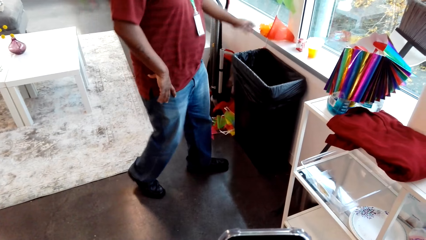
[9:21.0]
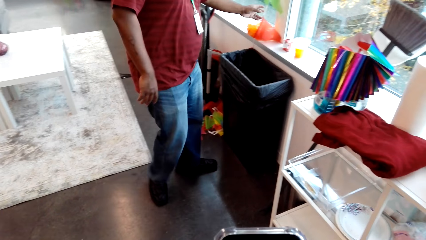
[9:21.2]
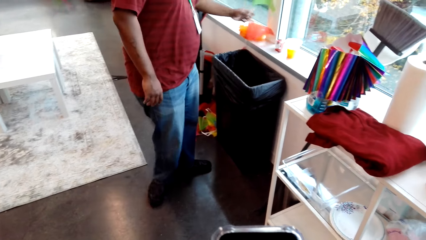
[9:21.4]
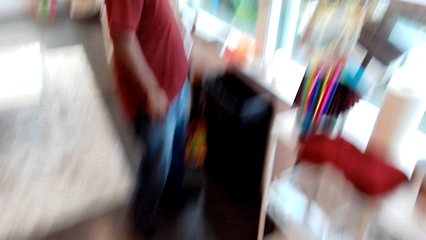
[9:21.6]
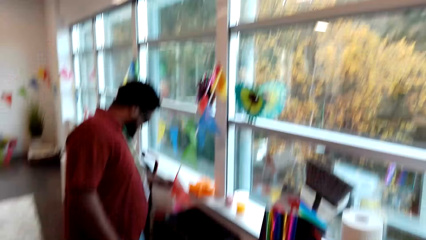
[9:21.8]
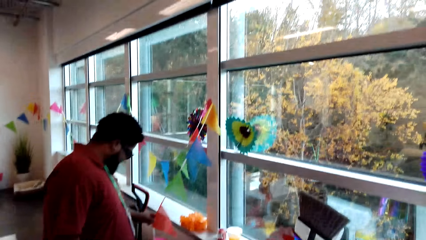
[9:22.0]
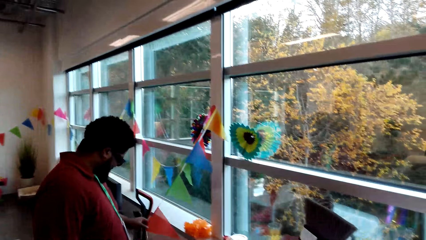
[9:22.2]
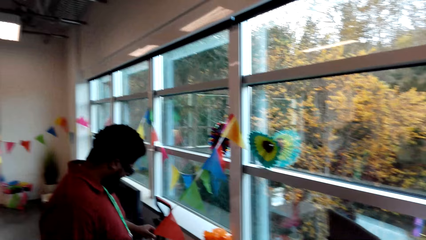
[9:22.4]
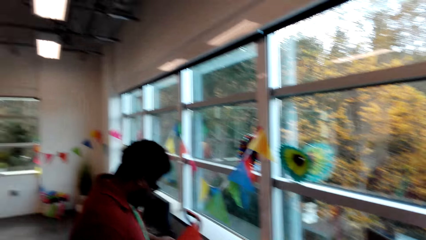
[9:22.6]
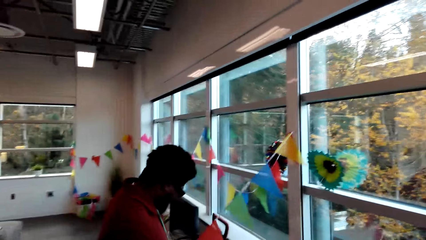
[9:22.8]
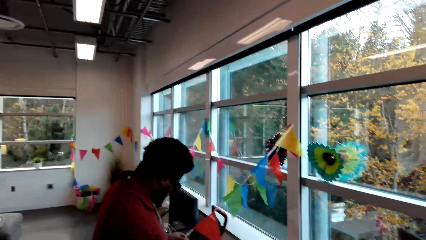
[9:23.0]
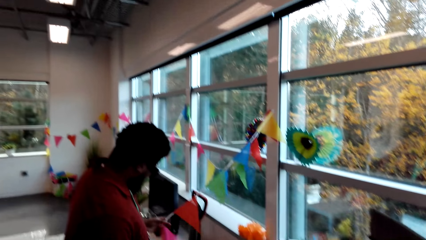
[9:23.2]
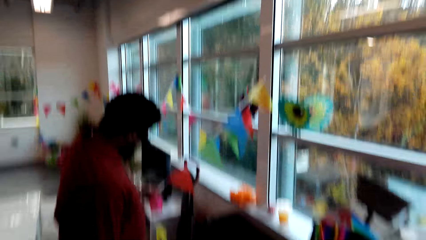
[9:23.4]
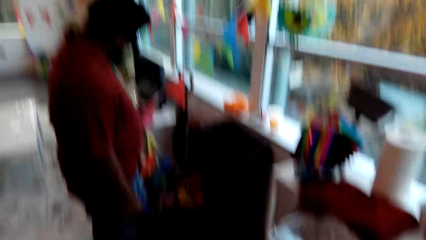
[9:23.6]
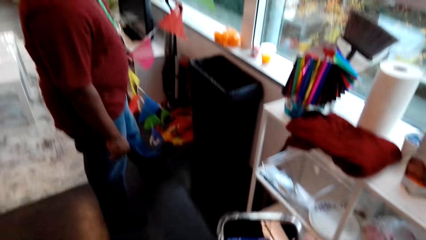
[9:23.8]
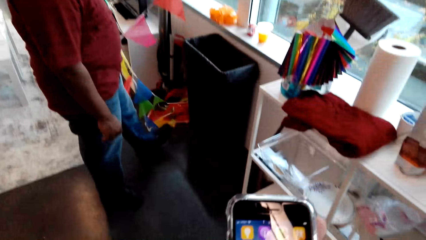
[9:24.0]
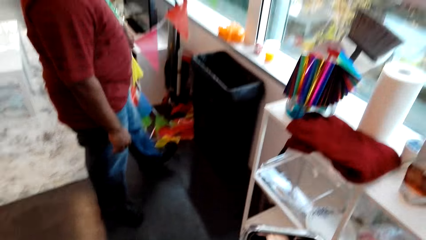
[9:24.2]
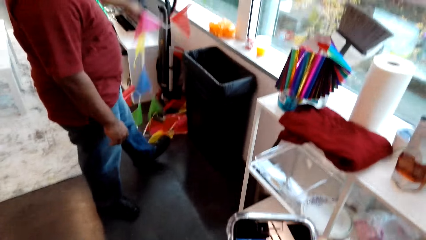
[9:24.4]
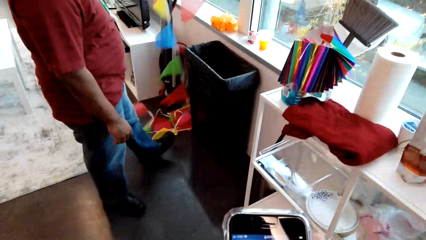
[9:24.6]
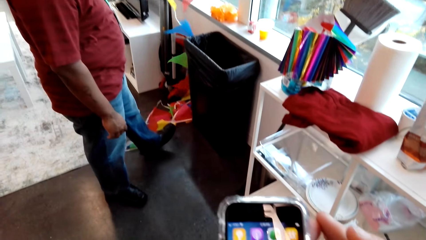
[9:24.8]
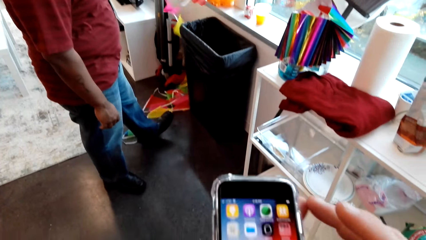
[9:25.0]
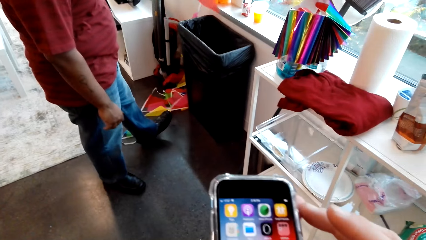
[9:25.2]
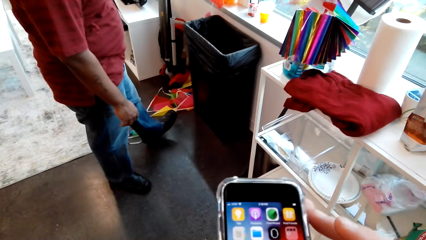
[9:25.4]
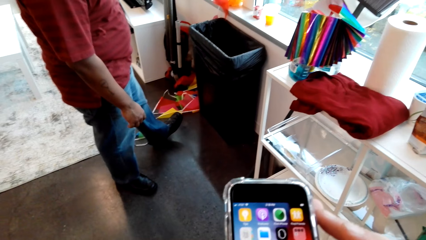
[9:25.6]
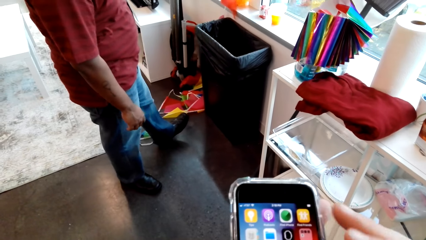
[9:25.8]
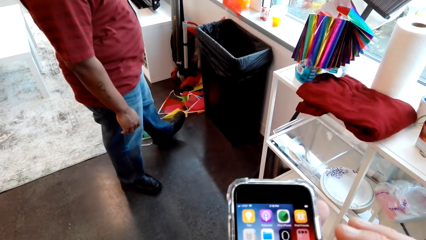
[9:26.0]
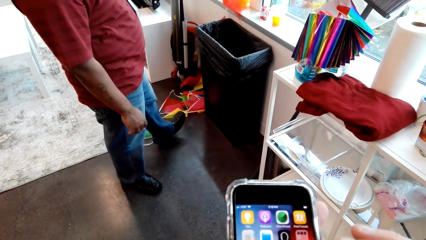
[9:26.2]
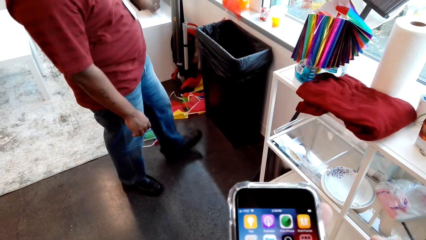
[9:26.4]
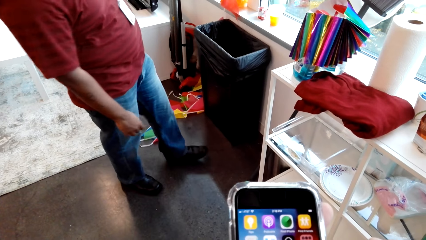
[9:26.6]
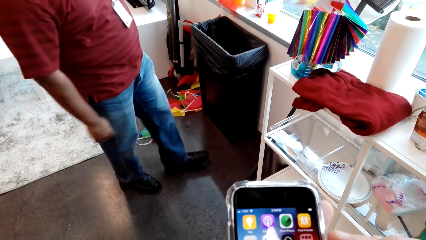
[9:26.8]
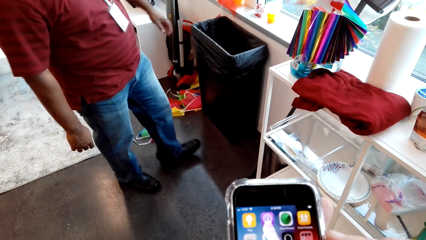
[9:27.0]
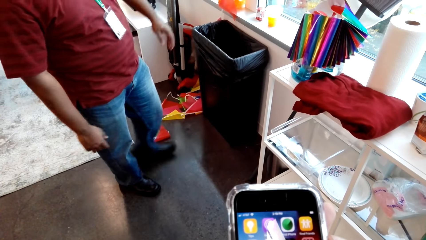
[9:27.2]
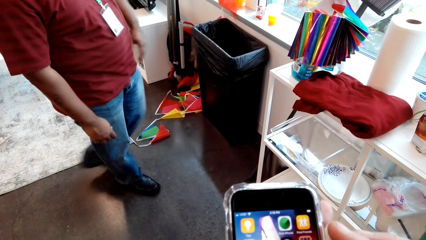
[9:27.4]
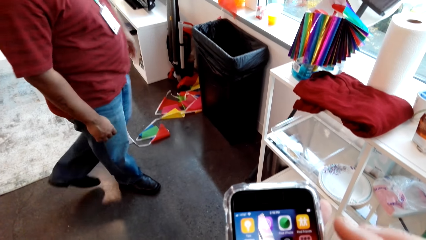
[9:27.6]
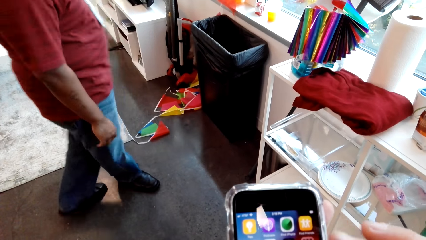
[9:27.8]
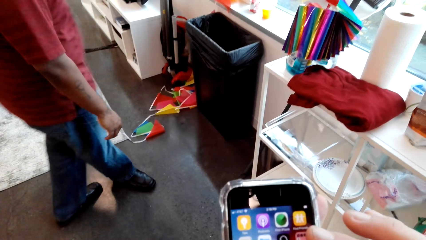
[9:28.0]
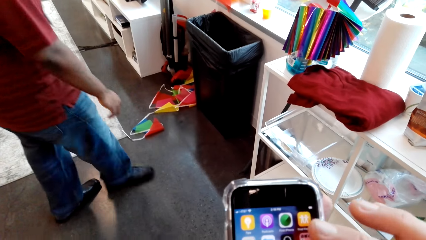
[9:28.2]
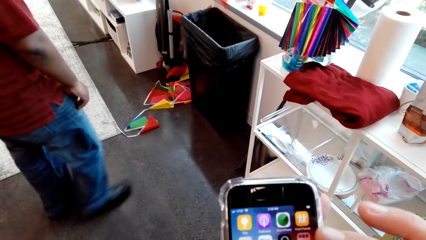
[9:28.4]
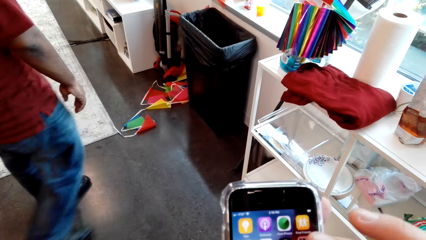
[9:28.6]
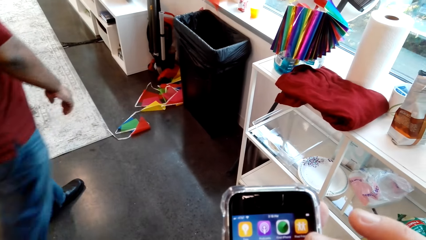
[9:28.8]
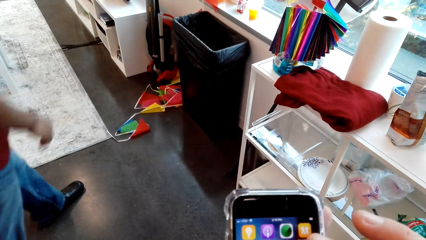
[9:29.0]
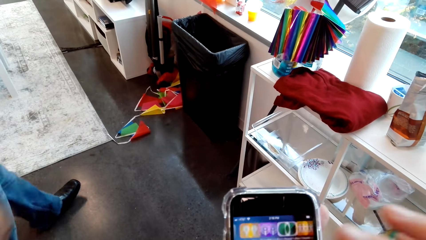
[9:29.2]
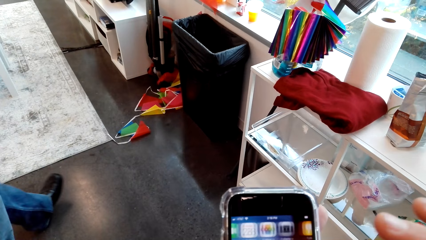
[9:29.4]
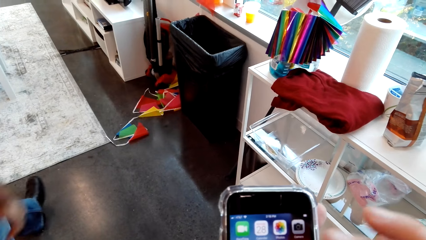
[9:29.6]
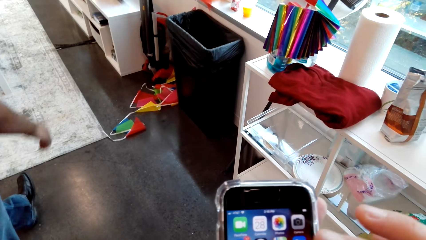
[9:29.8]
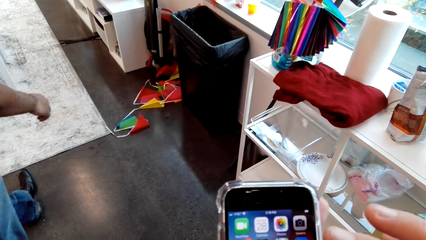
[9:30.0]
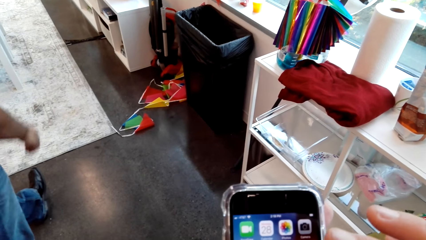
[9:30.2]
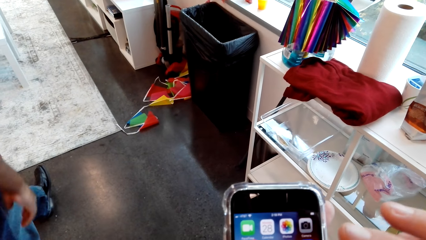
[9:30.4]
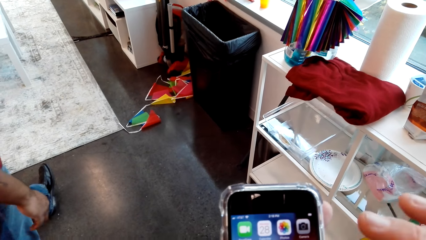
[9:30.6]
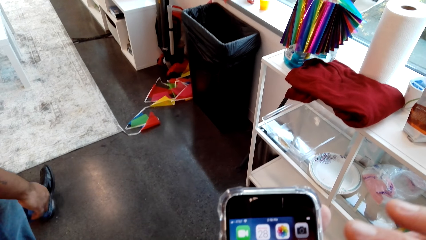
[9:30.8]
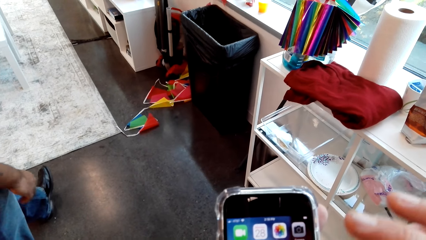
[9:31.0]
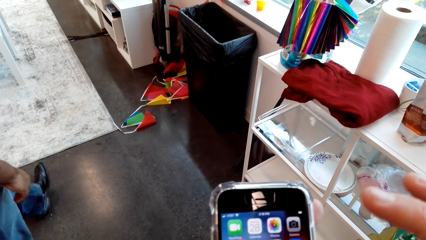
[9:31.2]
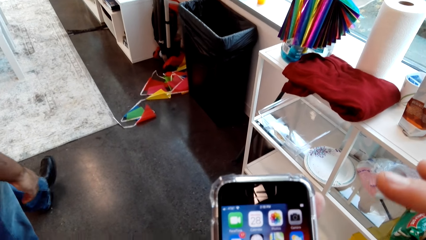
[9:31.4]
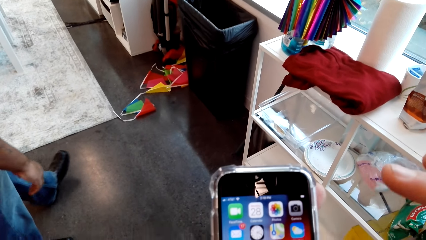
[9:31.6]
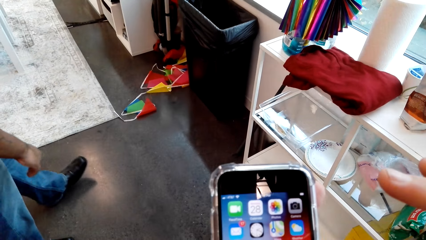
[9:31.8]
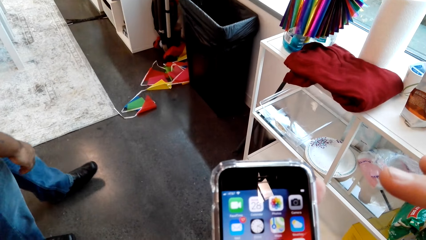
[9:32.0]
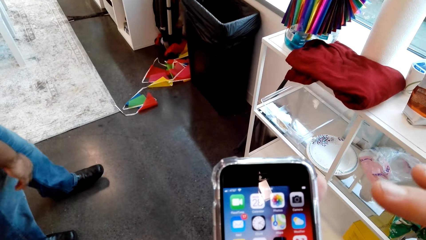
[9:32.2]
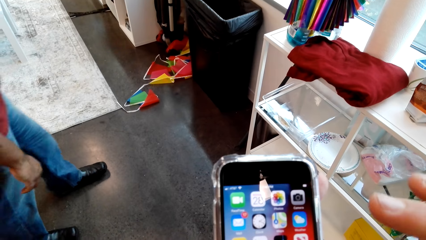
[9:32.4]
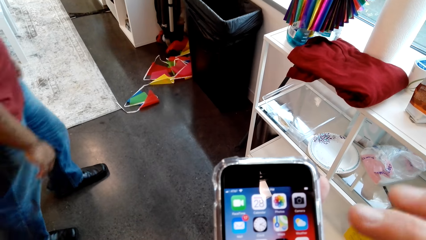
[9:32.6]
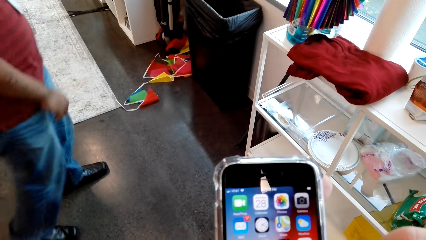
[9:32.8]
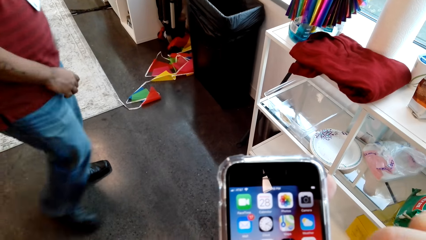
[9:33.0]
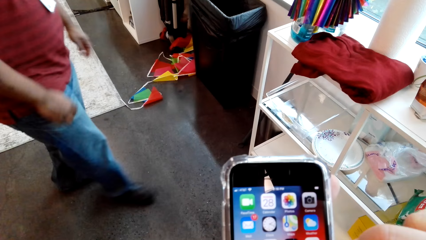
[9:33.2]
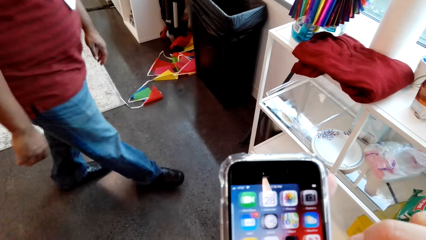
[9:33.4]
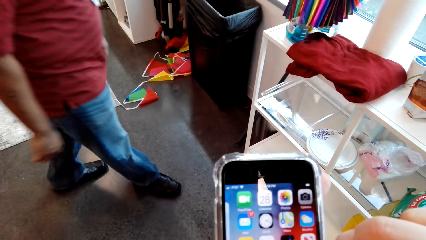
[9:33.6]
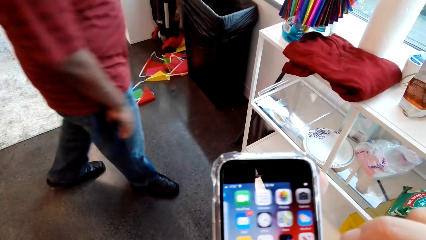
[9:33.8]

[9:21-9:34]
A man holds the decorations. The camera wearer operates his phone. The man walks around the room.

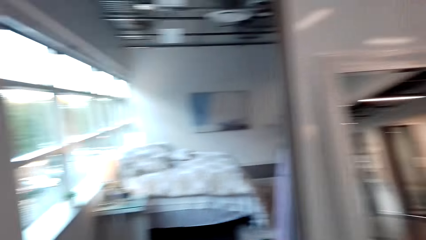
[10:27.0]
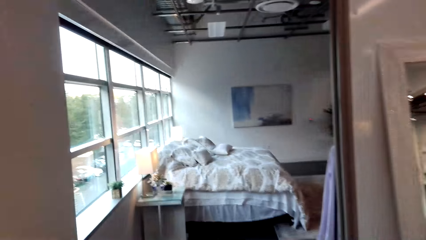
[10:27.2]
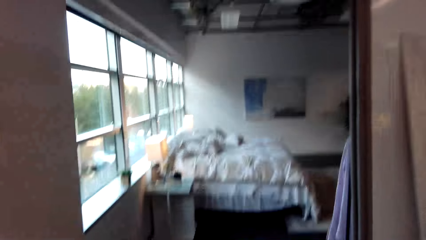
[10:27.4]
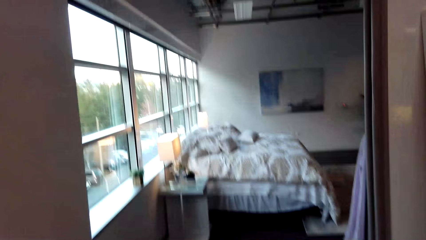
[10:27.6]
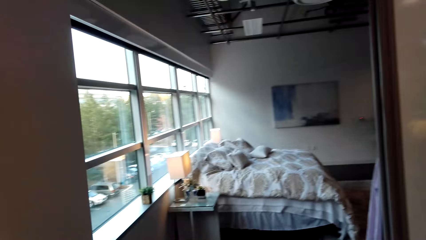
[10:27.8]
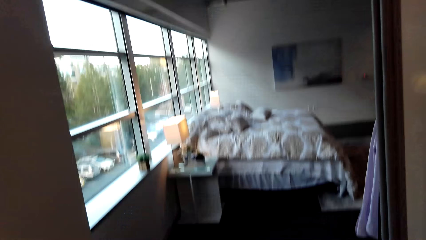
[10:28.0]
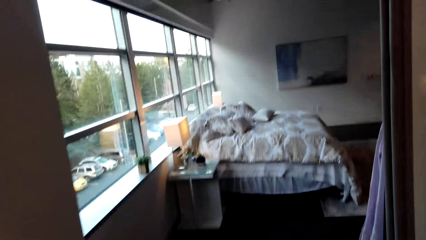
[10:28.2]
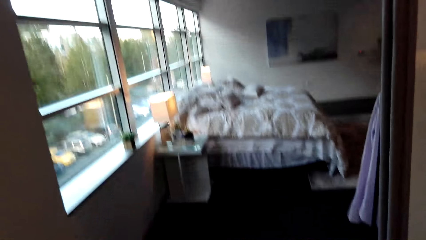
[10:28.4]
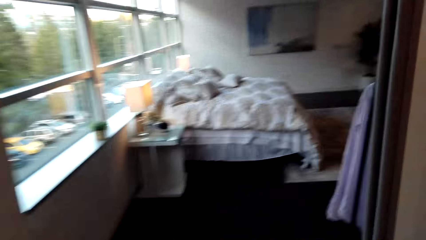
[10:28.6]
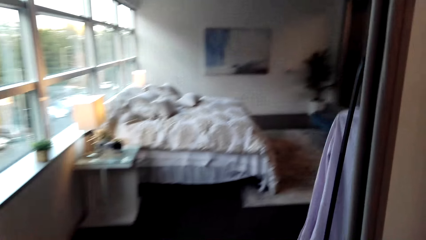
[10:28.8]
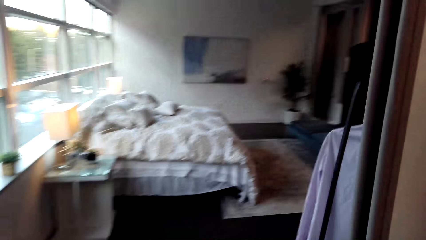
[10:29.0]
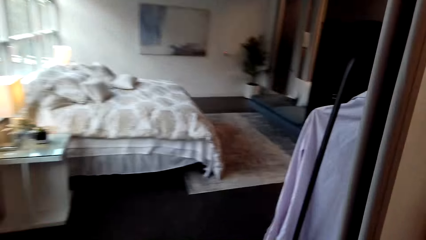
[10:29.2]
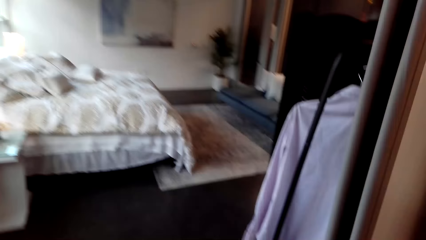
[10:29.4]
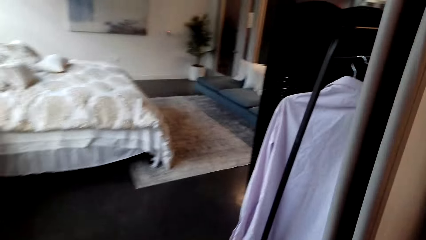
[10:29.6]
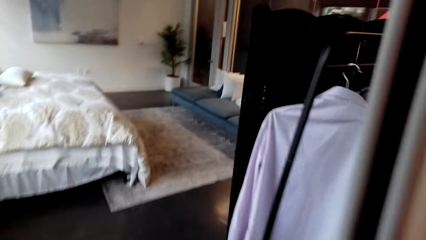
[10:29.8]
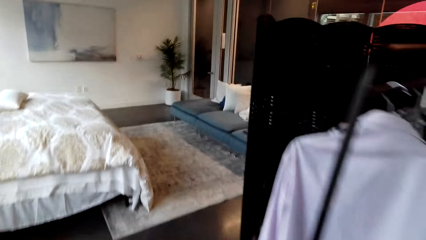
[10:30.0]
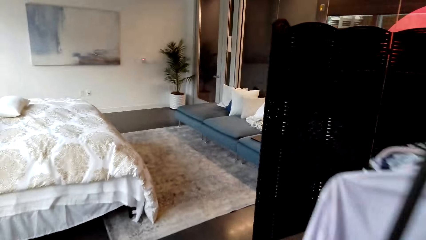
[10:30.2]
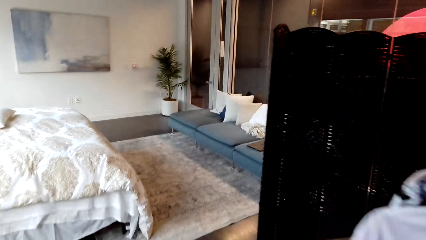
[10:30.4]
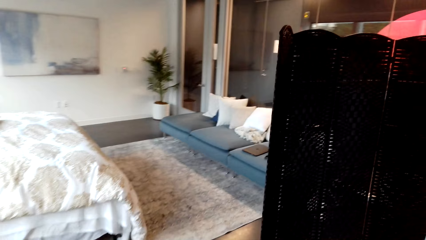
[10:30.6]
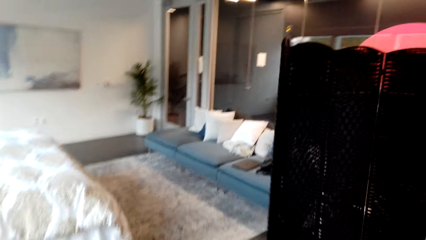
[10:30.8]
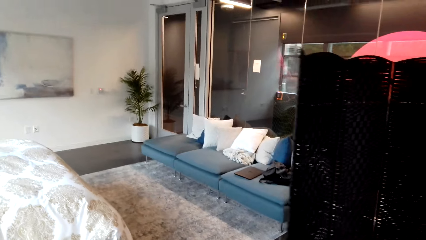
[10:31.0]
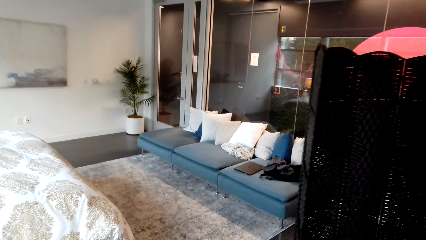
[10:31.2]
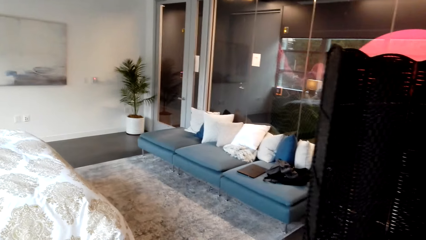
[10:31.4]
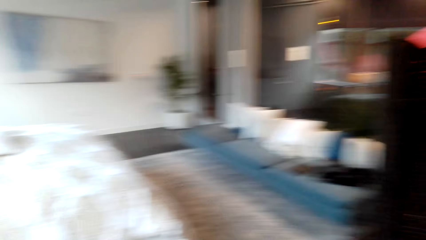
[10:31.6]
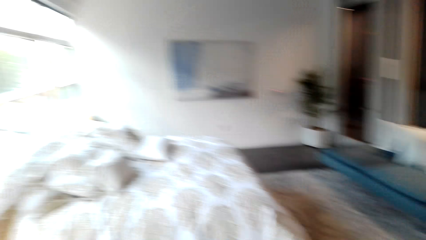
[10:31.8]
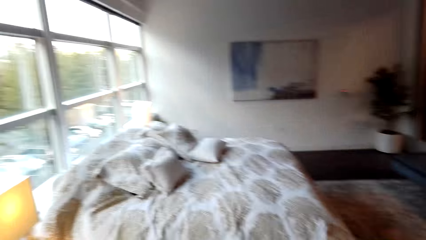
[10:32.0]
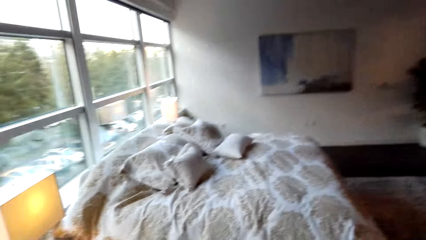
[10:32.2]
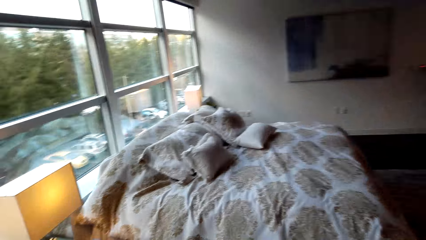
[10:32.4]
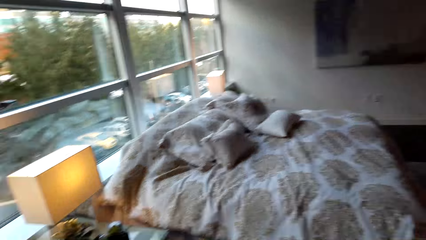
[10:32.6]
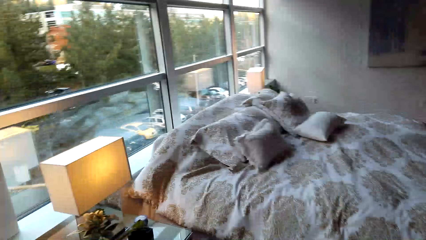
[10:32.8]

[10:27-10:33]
The camera wearer walks to the bedroom.
